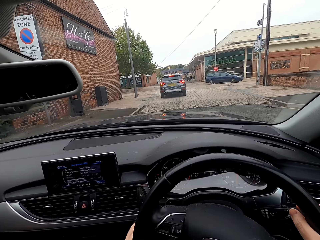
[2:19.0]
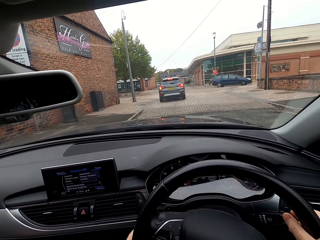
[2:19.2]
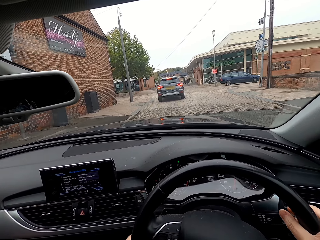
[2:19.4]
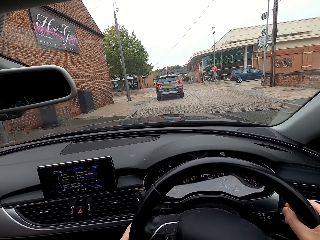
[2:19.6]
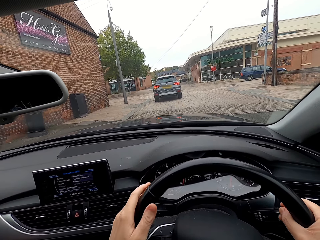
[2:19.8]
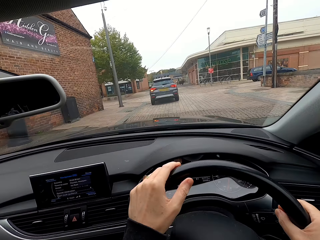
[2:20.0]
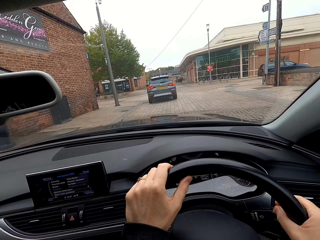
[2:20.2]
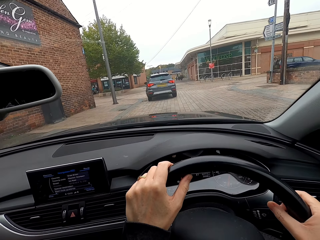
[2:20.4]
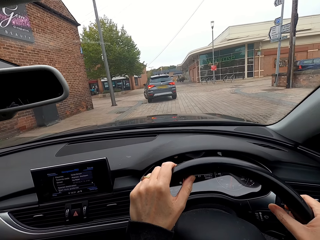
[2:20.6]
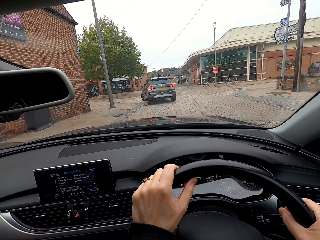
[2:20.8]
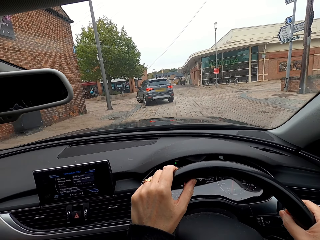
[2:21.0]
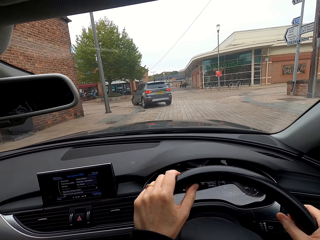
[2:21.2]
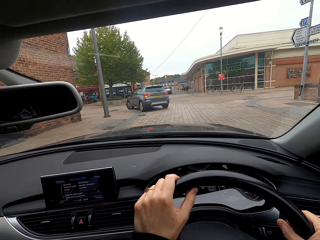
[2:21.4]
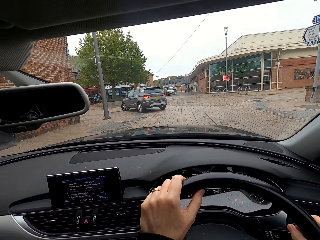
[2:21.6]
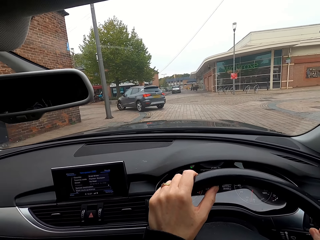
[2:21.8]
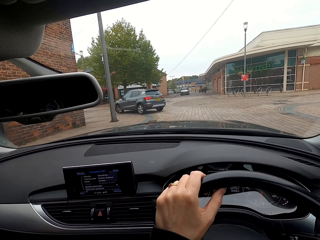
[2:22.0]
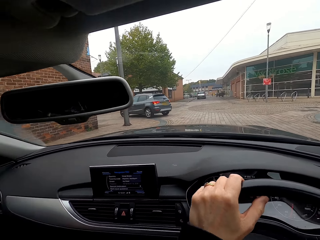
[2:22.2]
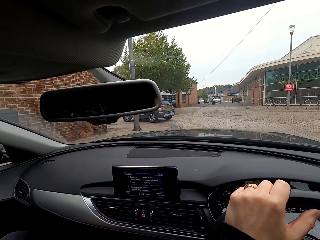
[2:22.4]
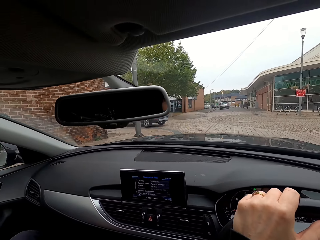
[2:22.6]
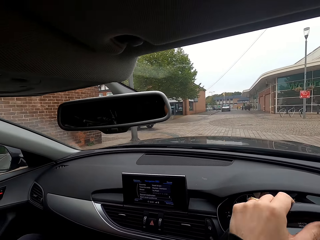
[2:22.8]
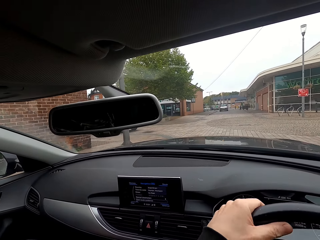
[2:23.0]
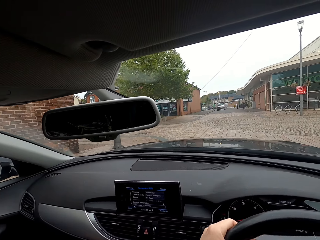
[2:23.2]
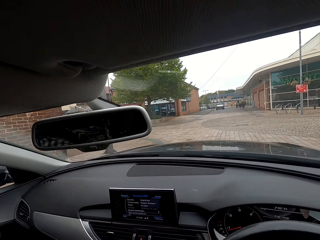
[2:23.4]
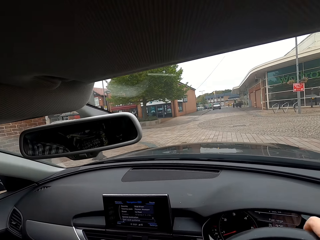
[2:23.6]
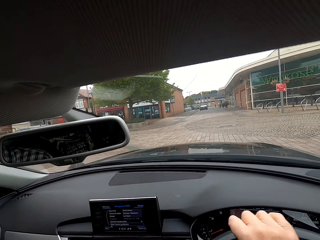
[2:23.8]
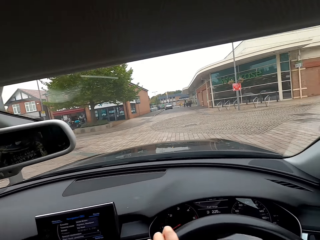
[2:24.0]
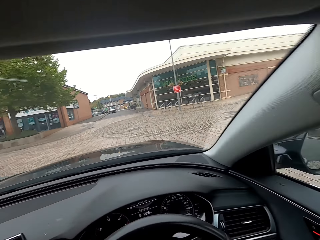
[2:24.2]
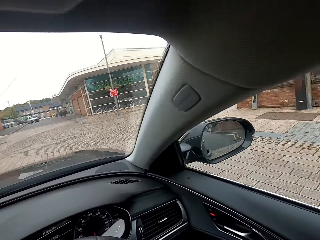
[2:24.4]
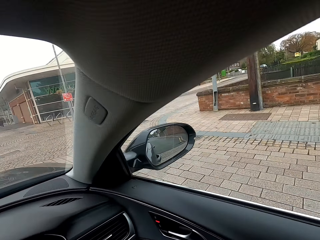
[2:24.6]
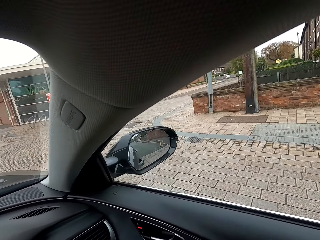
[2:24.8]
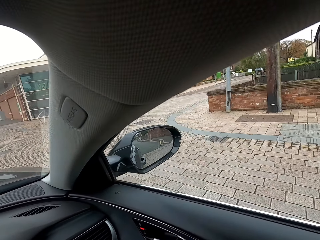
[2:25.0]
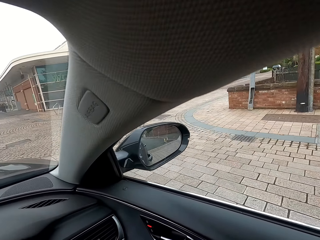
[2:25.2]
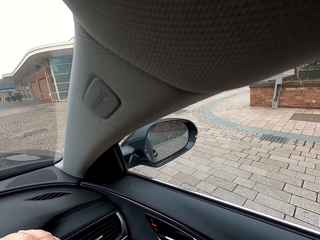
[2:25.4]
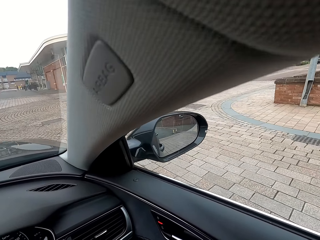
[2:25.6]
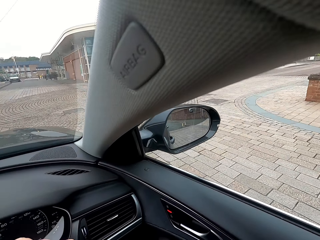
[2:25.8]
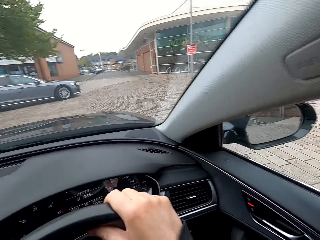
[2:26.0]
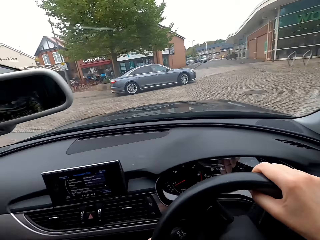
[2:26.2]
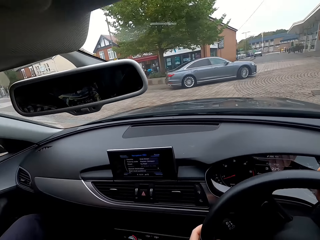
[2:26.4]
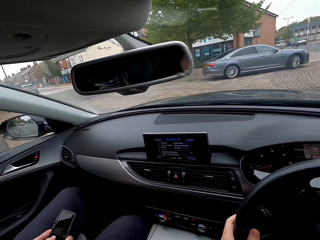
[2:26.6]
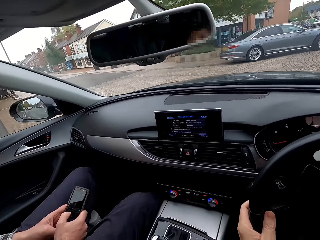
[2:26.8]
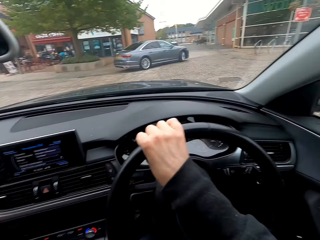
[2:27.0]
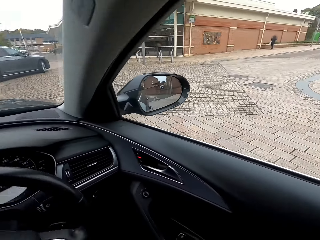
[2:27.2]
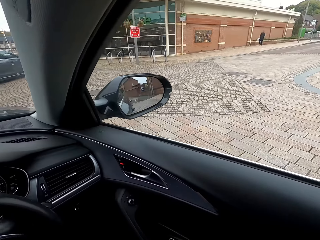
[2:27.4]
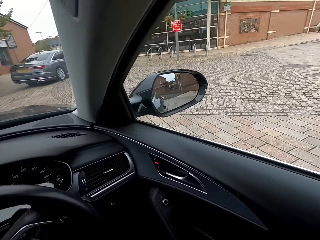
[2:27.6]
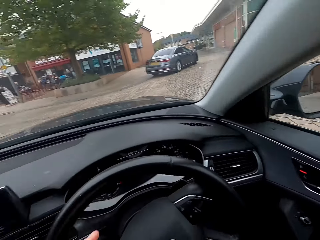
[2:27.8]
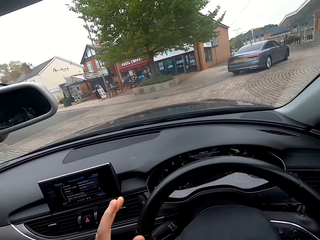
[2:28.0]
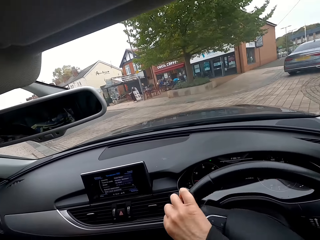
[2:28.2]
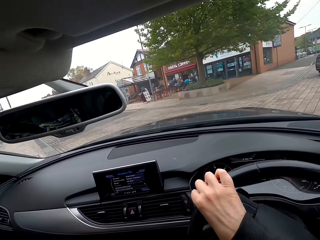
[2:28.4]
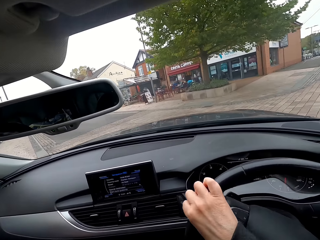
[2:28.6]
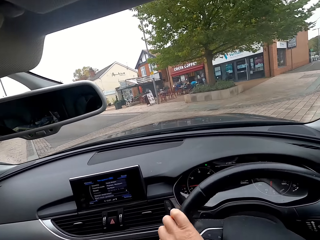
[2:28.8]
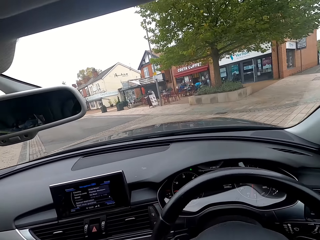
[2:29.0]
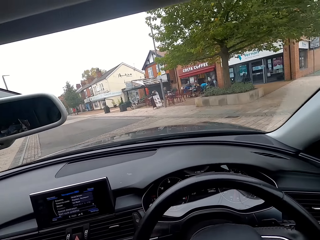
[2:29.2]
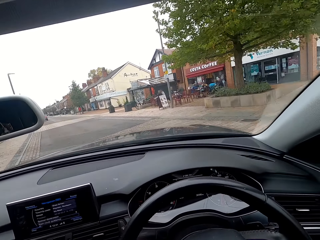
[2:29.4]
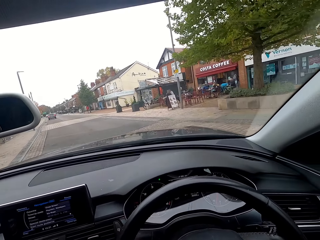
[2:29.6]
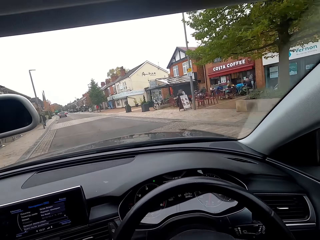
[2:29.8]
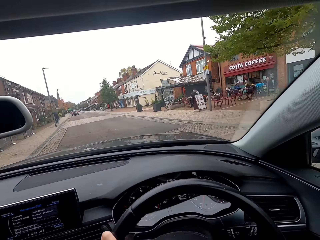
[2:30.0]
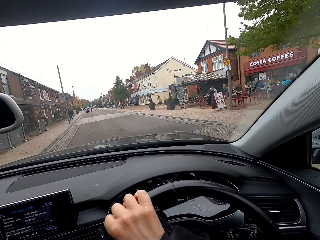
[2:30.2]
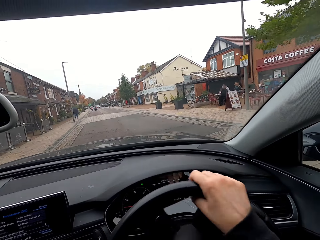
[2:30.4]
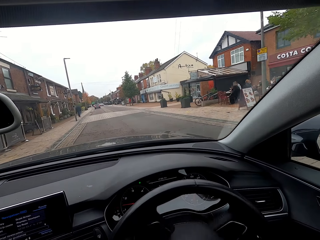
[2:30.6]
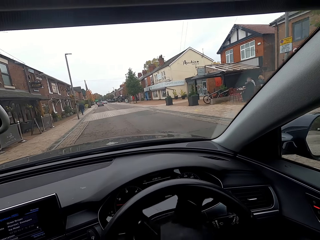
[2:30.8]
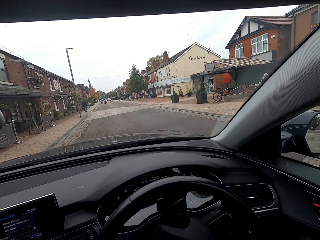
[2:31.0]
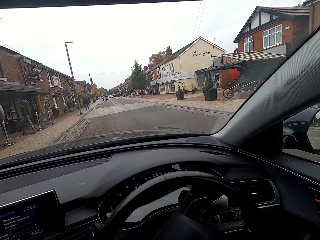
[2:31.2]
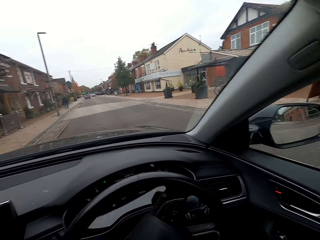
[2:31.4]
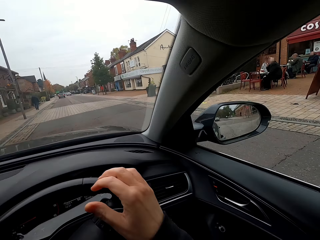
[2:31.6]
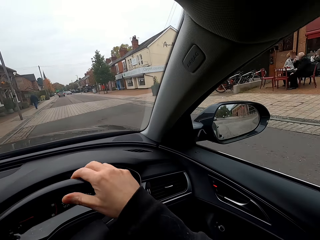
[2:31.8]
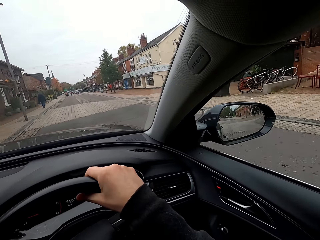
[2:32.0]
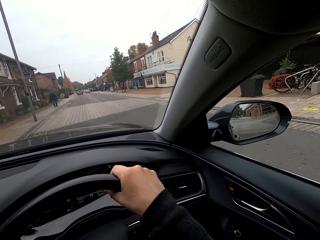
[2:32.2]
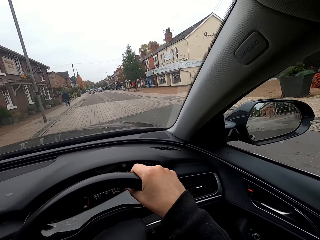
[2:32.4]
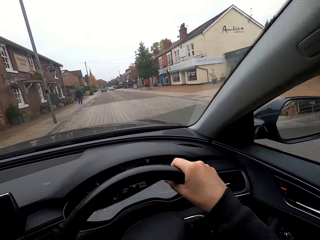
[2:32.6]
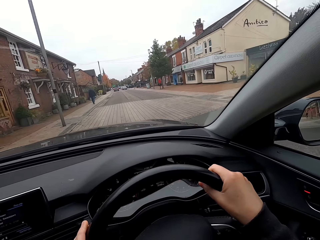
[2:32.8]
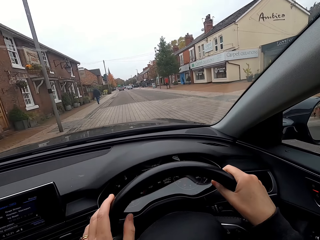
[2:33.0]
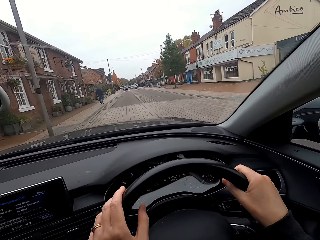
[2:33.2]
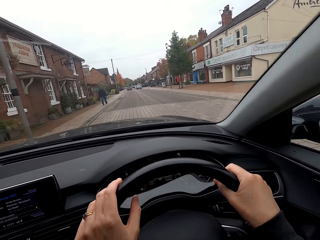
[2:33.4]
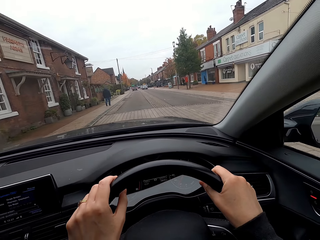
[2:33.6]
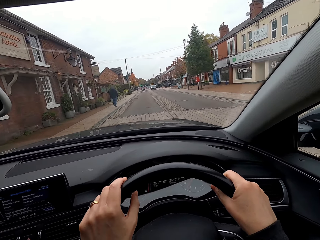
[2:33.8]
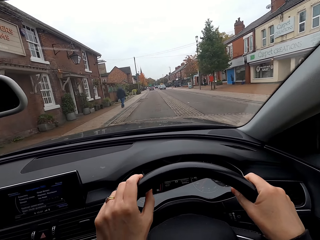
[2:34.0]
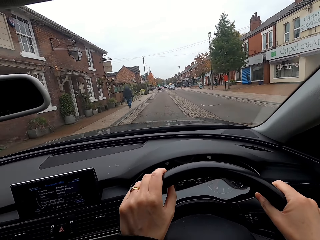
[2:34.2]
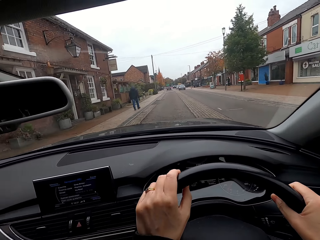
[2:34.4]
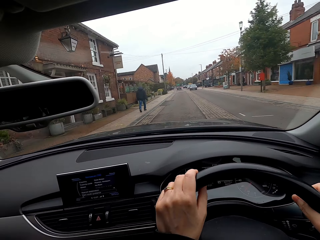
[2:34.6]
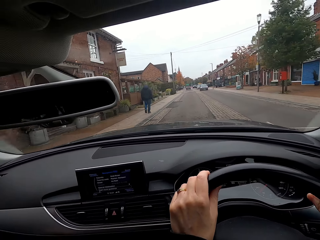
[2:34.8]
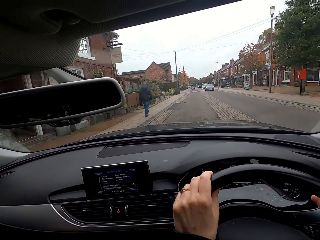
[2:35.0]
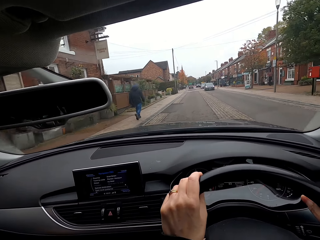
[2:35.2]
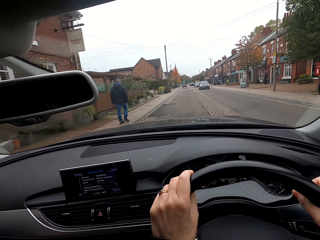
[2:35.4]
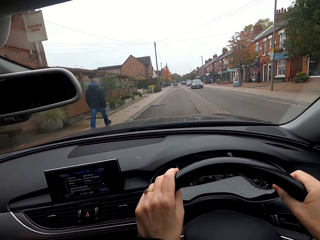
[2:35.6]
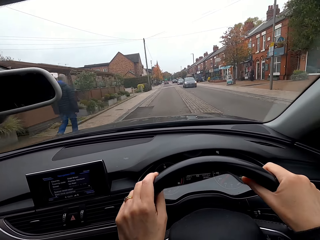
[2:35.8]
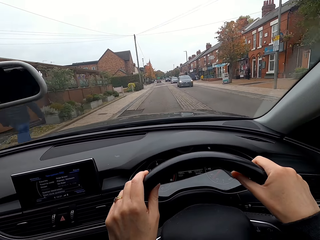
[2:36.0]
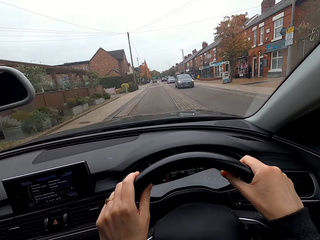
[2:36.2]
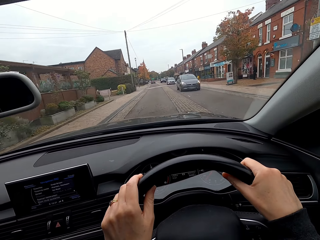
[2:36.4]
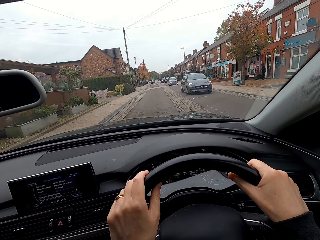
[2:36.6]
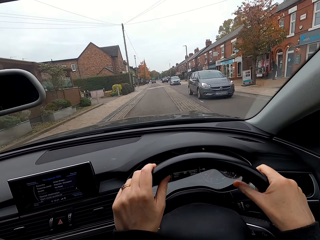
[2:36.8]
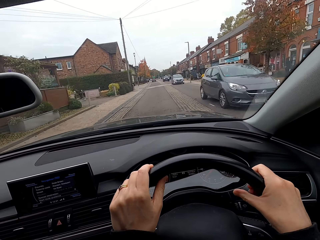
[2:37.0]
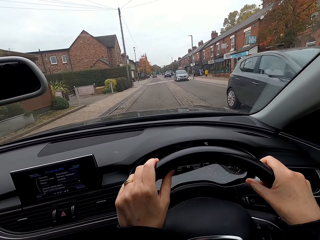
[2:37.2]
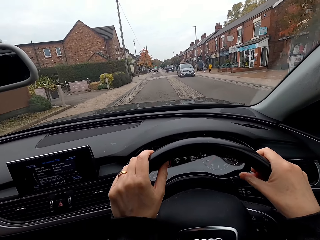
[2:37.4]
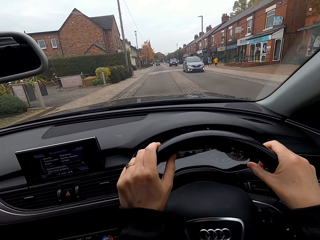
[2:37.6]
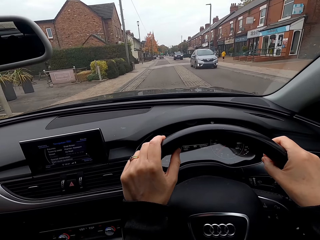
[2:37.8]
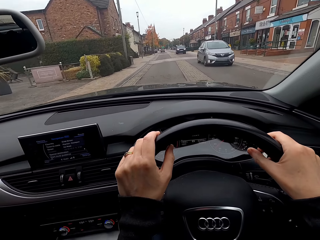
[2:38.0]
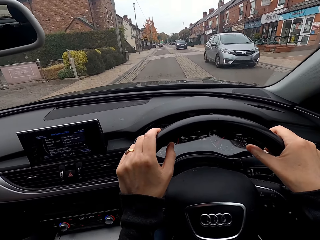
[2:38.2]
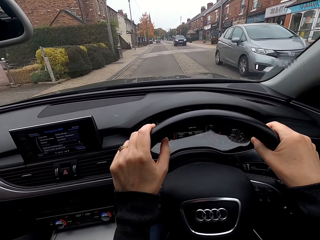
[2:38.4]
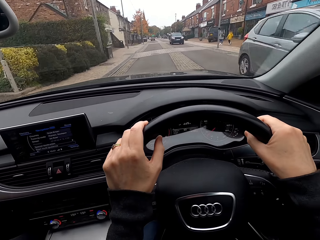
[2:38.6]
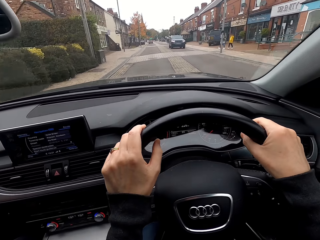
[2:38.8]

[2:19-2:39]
The camera wearer drives the car. They turn the steering. They drive the car.

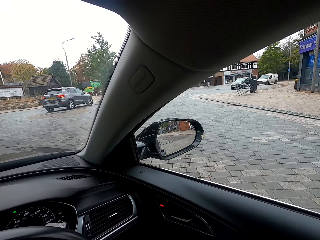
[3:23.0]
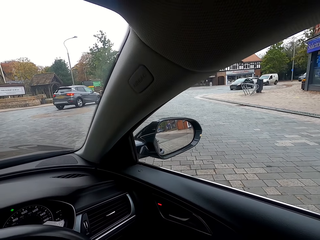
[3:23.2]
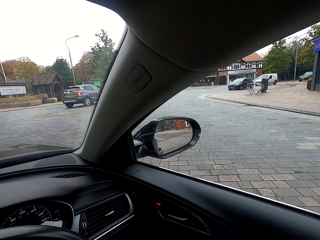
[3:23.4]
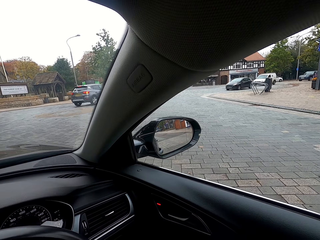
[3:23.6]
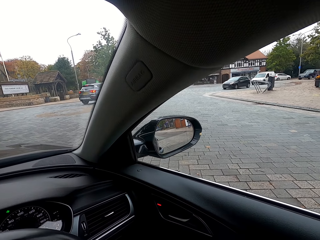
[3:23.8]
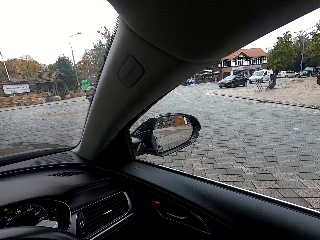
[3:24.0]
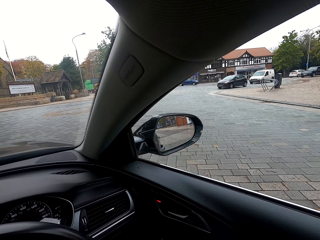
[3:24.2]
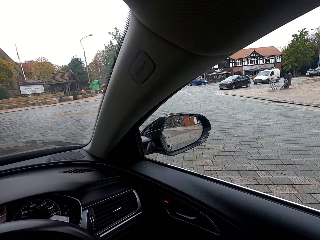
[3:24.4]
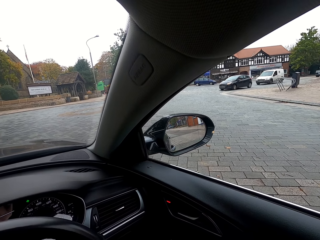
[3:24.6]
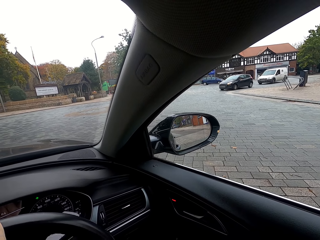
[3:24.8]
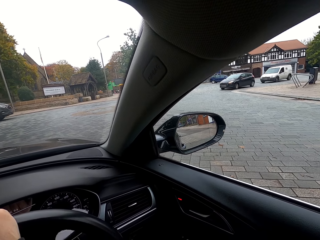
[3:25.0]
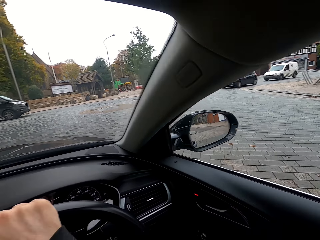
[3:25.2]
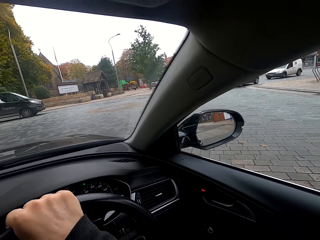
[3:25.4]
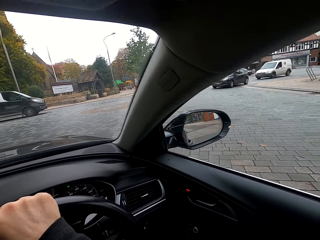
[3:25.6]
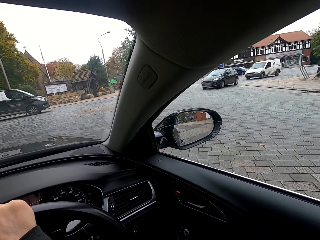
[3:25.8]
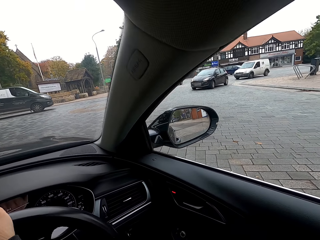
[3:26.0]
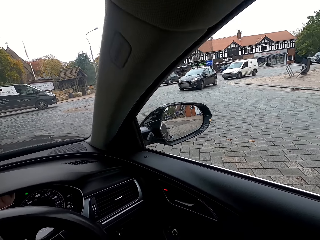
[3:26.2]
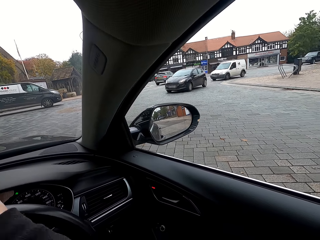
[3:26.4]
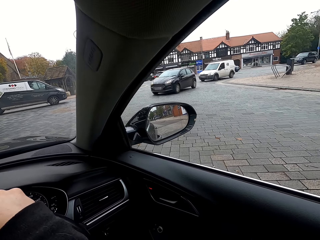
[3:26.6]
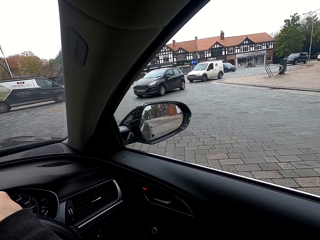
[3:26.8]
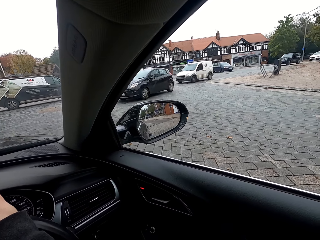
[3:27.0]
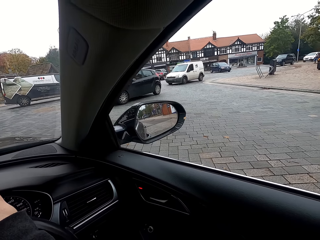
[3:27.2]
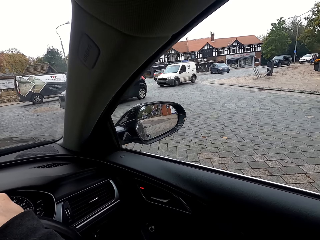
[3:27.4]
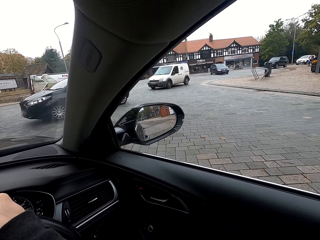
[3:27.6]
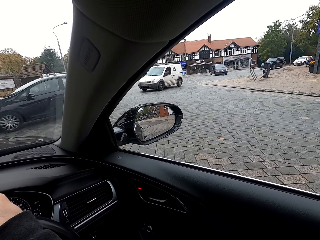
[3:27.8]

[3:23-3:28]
The camera wearer stops the car.
